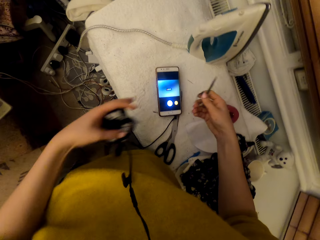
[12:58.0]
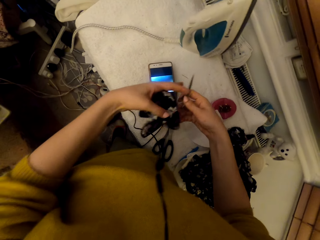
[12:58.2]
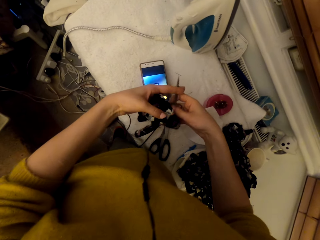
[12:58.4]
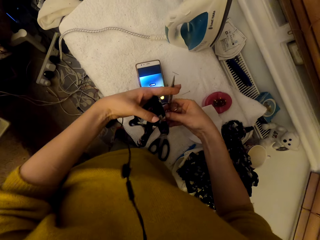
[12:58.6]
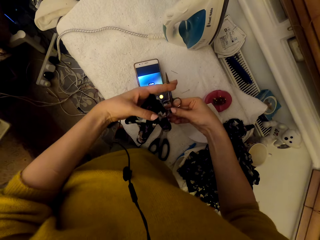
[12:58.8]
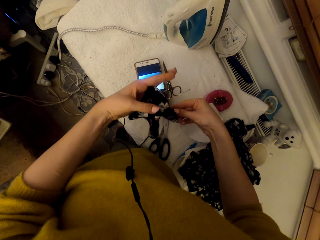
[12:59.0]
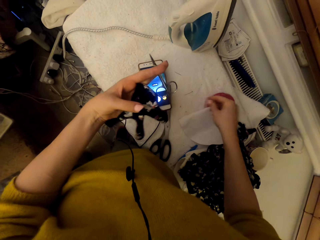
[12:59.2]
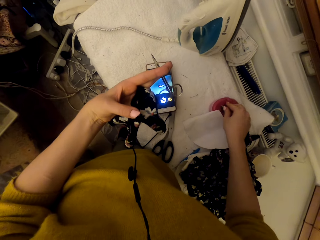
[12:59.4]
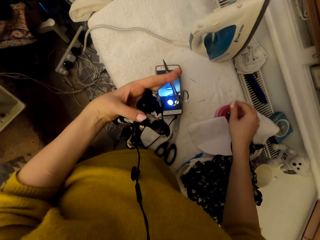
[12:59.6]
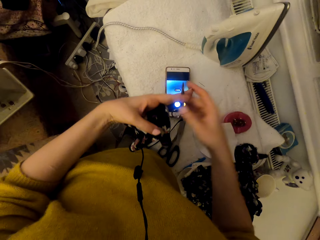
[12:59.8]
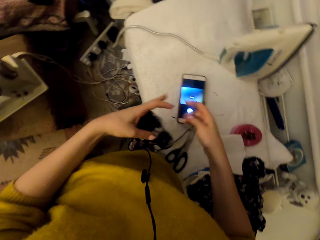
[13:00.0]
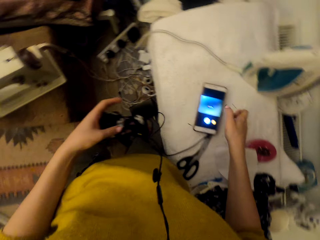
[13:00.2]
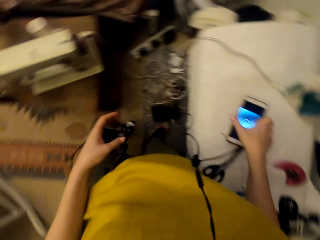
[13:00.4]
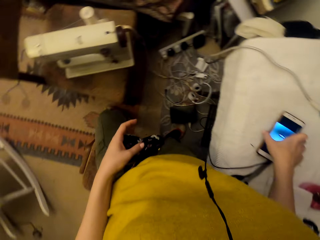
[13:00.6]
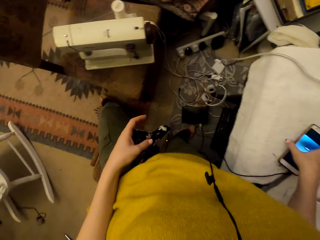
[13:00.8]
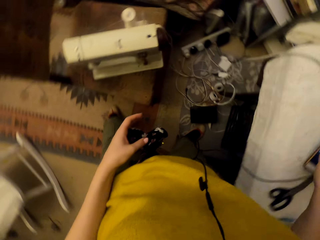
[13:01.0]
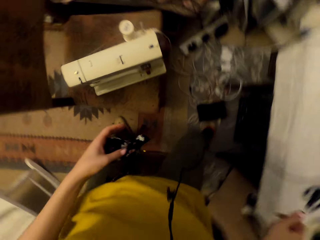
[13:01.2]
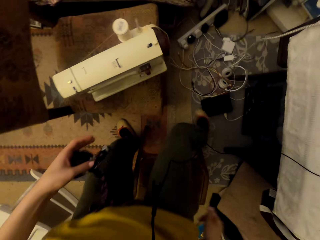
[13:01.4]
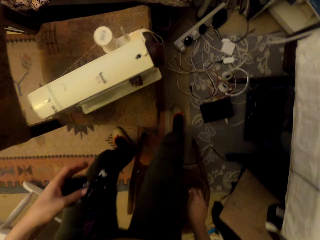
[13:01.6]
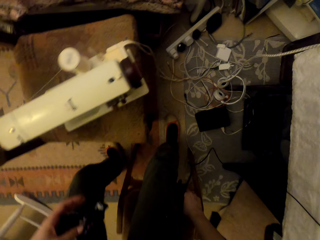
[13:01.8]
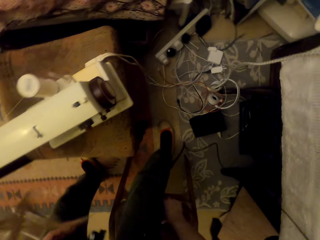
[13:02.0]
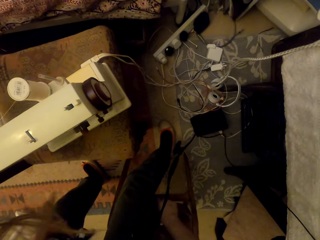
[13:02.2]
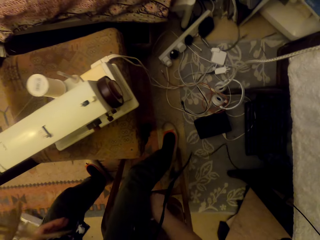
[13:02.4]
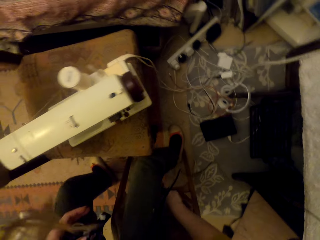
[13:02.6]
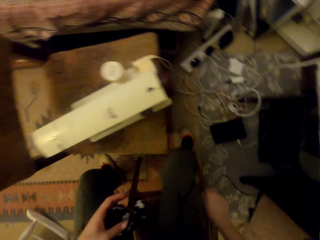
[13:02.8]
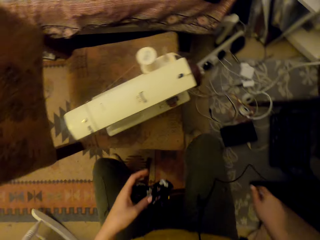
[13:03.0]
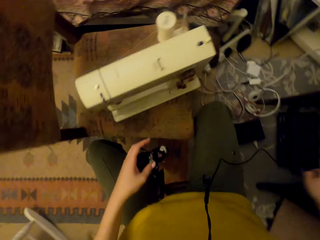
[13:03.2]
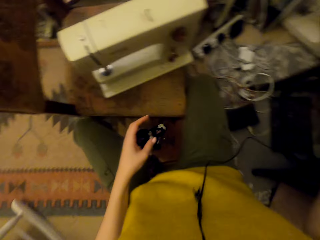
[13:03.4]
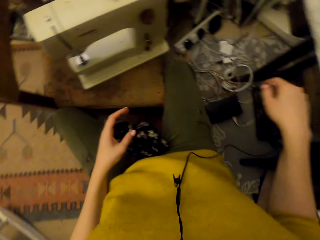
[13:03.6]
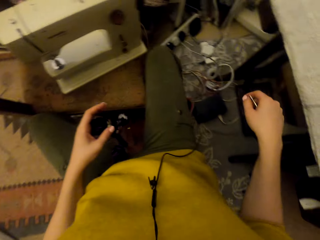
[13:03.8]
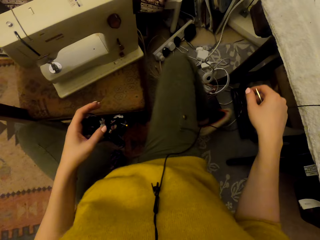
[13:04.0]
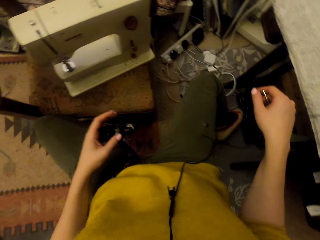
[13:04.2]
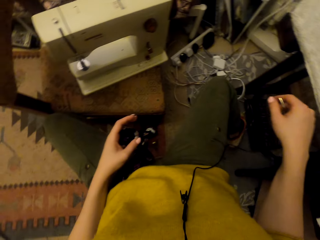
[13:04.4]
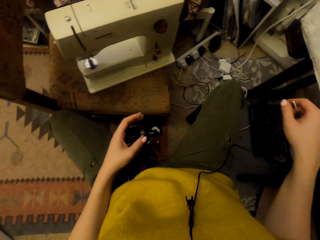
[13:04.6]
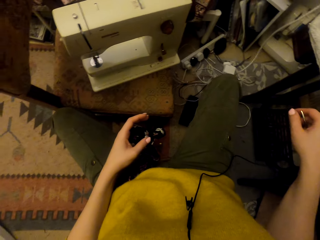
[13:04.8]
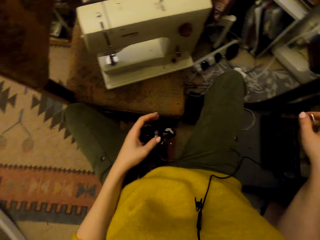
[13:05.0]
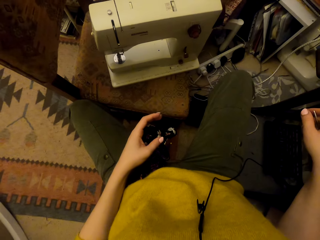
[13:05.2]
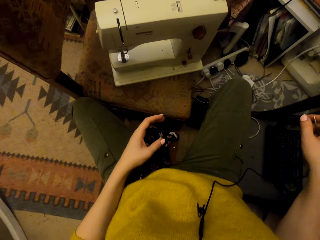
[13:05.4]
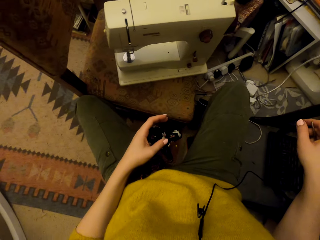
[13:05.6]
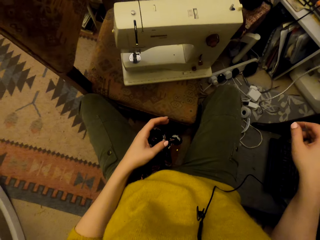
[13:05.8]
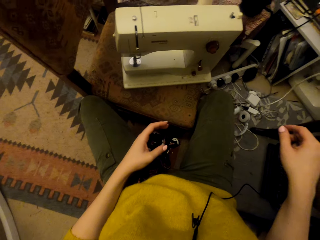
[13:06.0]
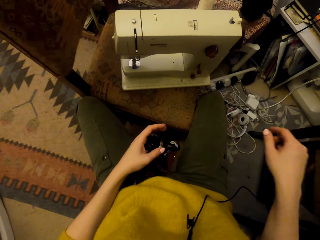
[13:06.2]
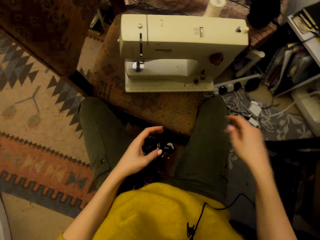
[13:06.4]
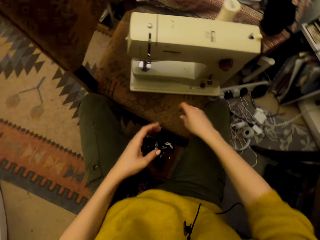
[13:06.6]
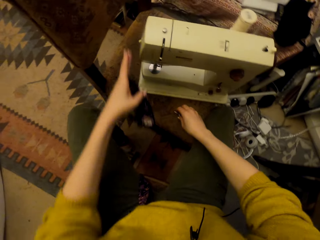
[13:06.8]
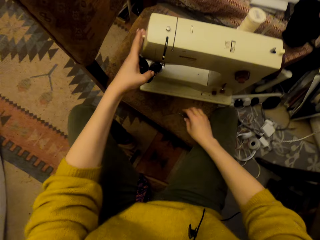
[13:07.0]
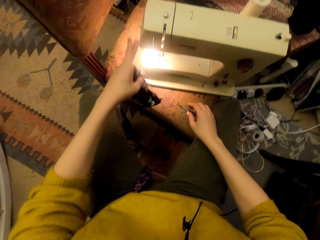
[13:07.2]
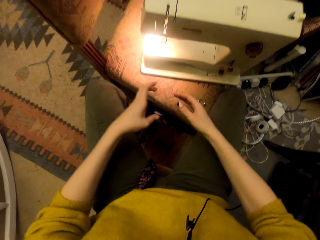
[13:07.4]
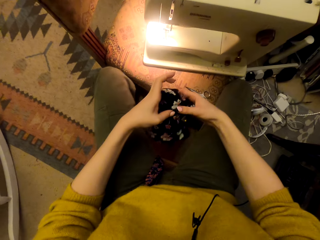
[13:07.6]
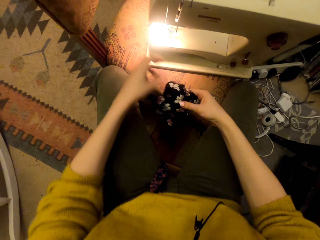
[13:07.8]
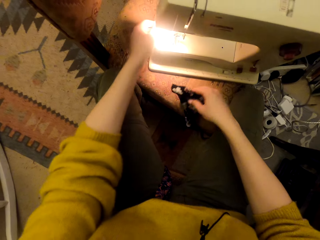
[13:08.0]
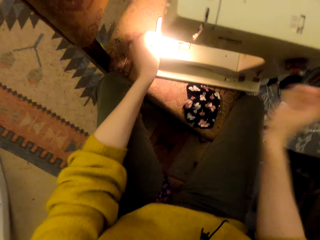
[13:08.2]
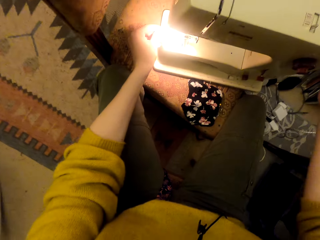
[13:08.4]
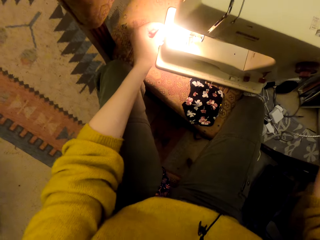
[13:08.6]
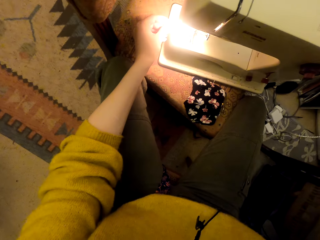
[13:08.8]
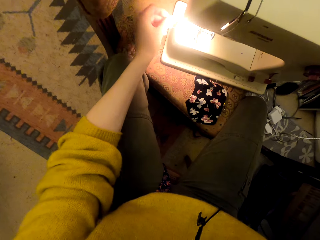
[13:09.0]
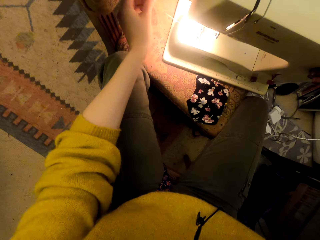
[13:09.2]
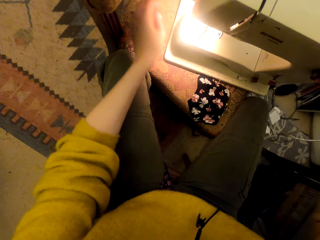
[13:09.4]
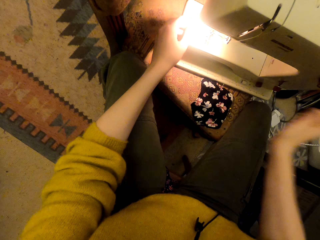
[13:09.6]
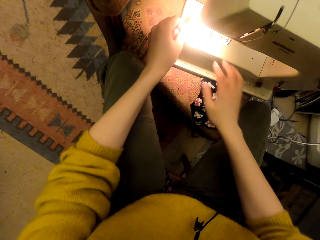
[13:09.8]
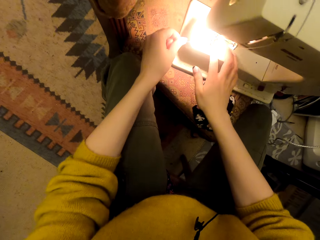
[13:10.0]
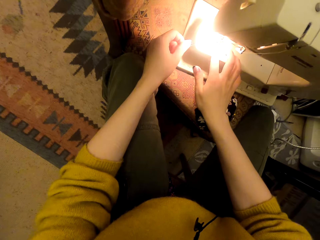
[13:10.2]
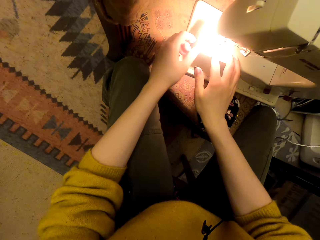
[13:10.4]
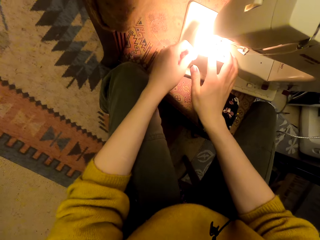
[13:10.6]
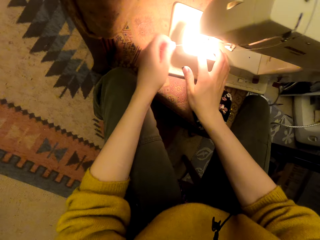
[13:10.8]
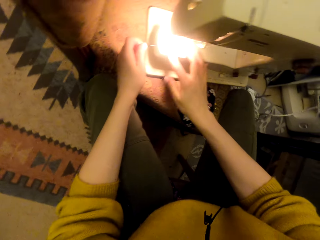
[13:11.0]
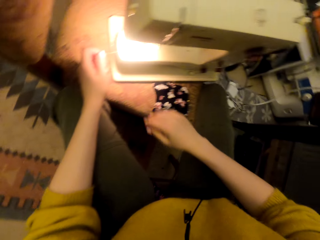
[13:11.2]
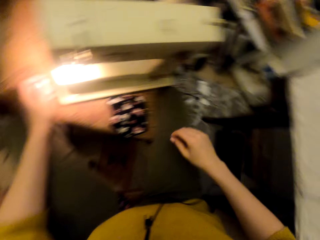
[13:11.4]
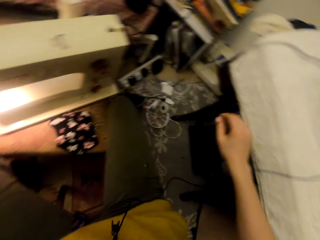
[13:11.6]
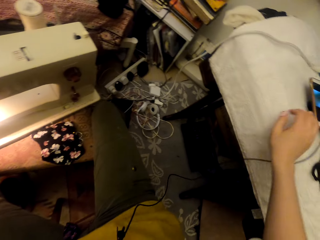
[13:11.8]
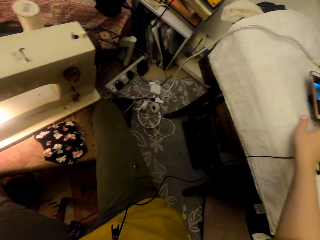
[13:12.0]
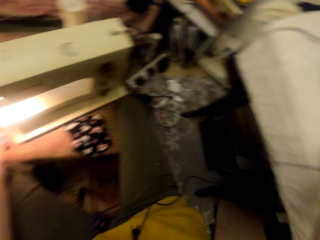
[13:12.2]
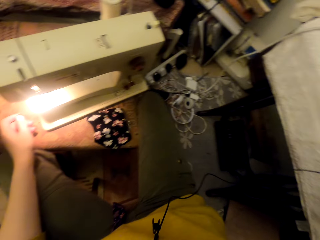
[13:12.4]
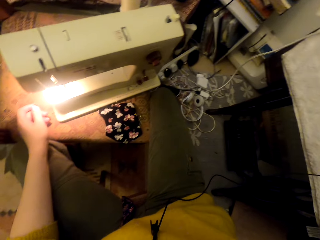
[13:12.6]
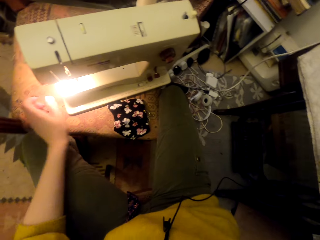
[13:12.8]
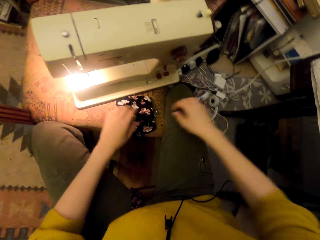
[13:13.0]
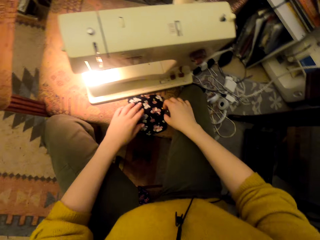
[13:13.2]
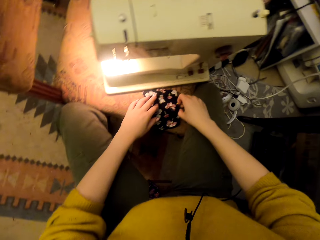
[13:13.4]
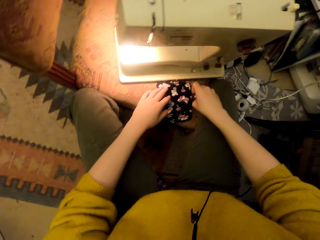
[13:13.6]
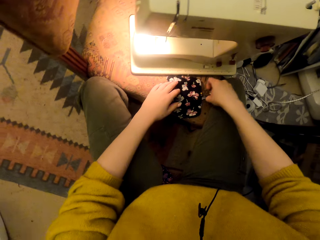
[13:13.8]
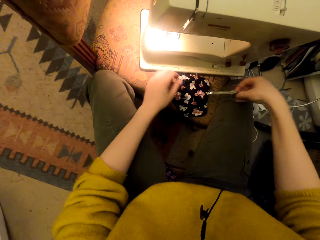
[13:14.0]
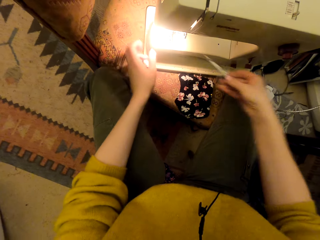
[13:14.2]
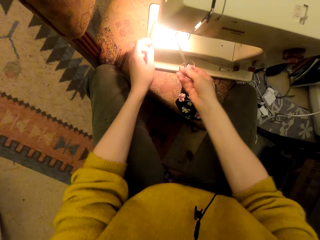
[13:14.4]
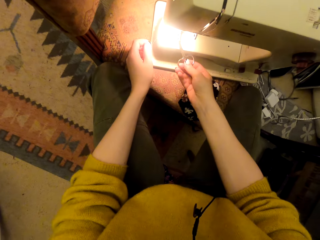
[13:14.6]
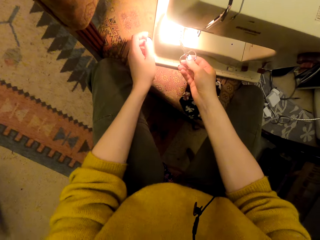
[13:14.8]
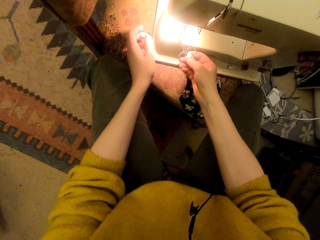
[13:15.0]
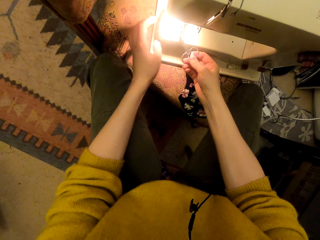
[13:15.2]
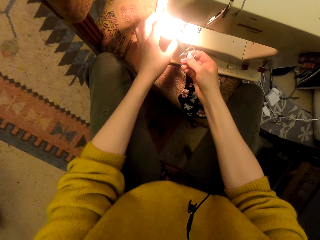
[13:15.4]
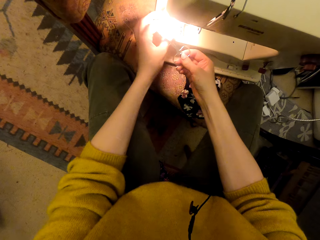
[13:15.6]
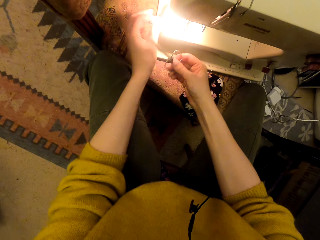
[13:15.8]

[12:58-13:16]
The camera wearer removes a pin from the scissors. They hold the scissors with hands, drop the pin in the magnetic pin holder, hold a phone and touch the phone. They move a stool on the floor and sit down on the stool. They move a device with a leg and adjust cables on the floor. They put down the scissors and turn on a sewing machine light. They drop the pinned cloth pieces on a chair. They adjust a thread on the sewing machine. They hold the sewing thread. They put the right hand on the worktable. They pick up the scissors. They adjust the thread on the sewing machine.

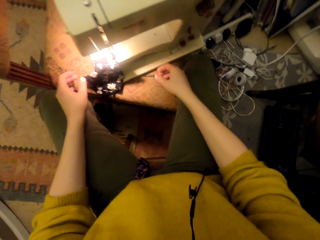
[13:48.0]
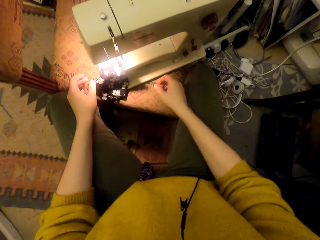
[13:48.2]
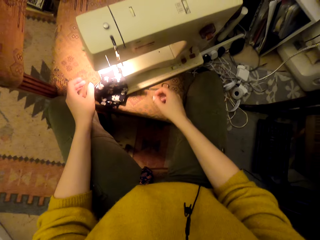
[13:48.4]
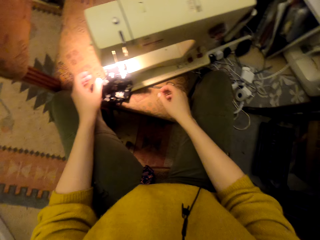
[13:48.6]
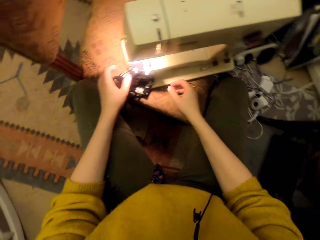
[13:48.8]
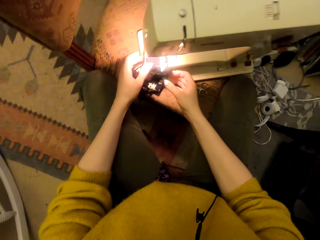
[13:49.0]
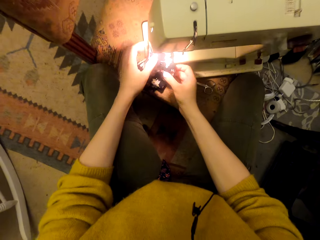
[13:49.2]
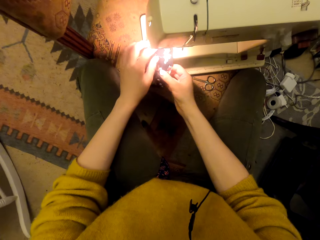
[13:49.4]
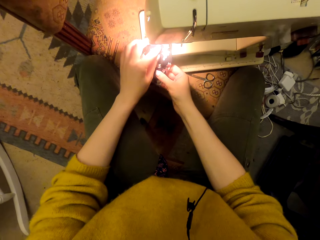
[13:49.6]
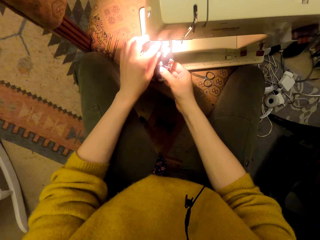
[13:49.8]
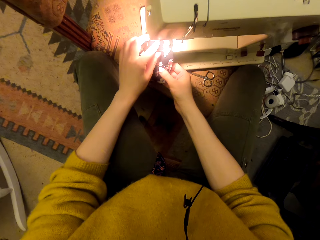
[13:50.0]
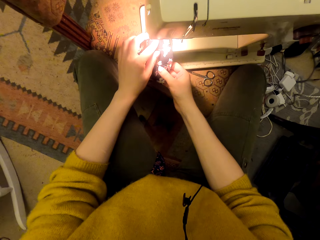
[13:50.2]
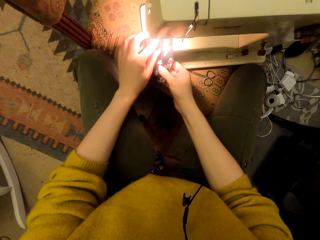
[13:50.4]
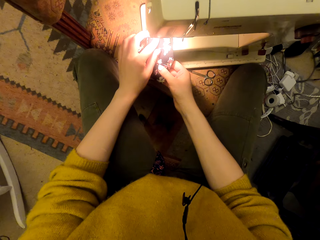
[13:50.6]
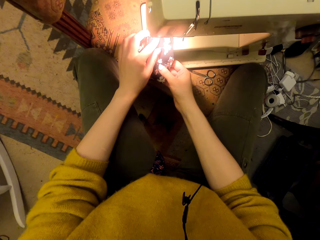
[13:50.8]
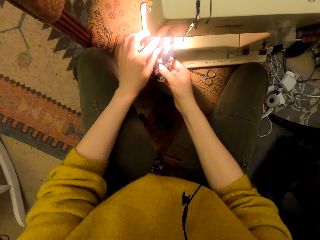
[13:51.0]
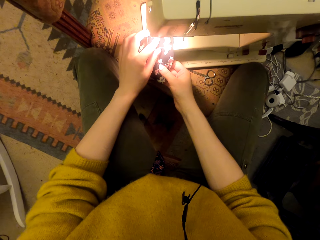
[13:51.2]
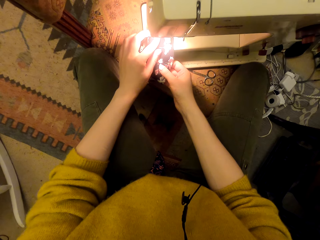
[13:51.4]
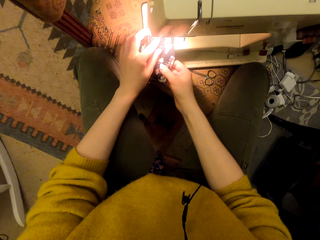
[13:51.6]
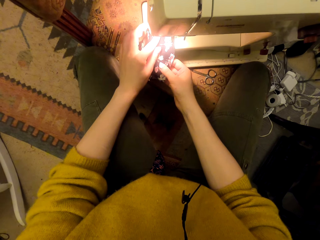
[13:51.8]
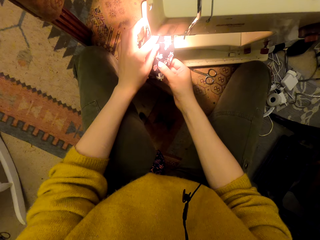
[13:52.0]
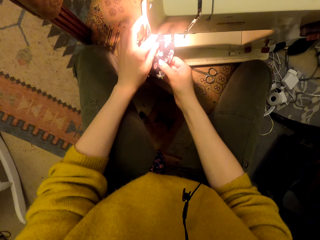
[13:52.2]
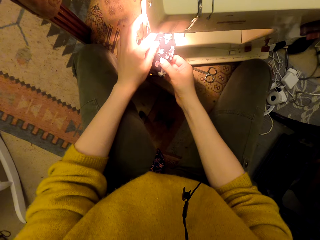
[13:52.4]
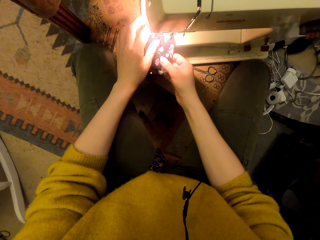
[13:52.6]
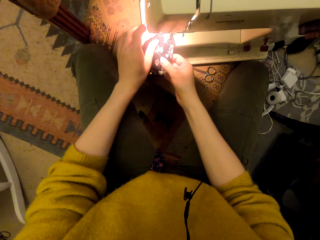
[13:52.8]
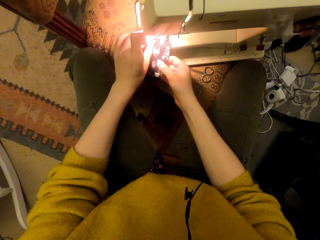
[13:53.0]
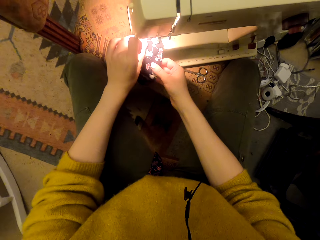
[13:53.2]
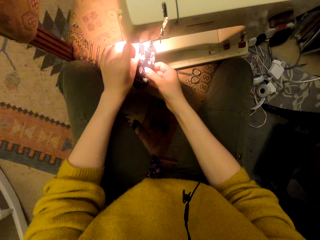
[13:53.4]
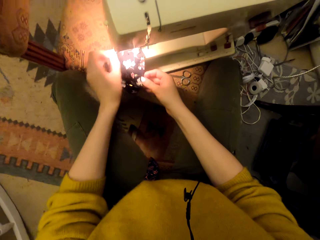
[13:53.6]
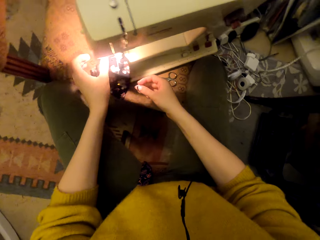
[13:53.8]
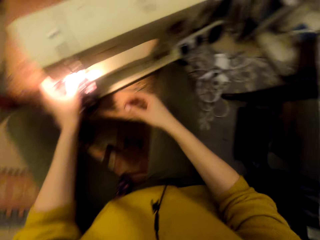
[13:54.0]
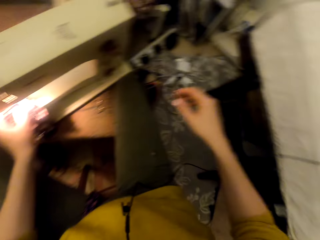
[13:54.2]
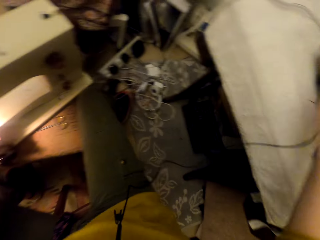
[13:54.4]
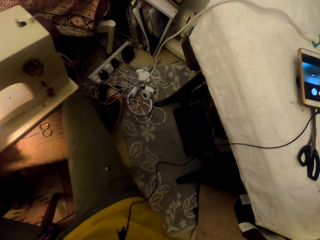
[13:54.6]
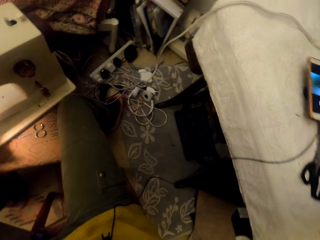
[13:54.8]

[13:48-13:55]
The camera wearer sews the pinned cloth material pieces on the sewing material with a sewing machine. They unpin the pinned cloth material pieces on the sewing material. They lift a hand towards a worktable.
